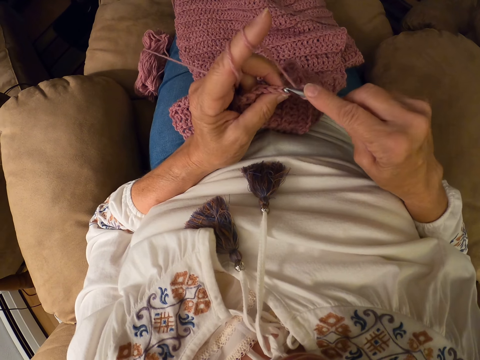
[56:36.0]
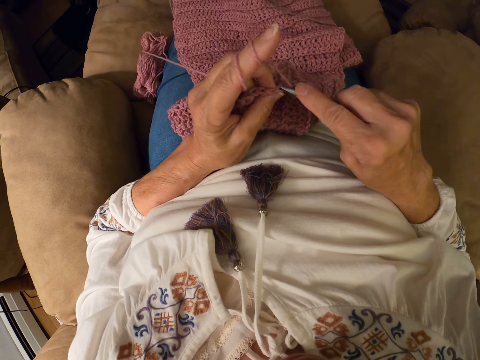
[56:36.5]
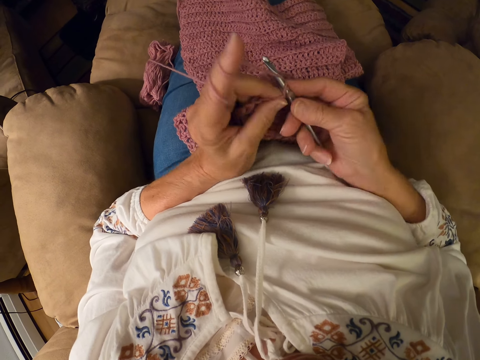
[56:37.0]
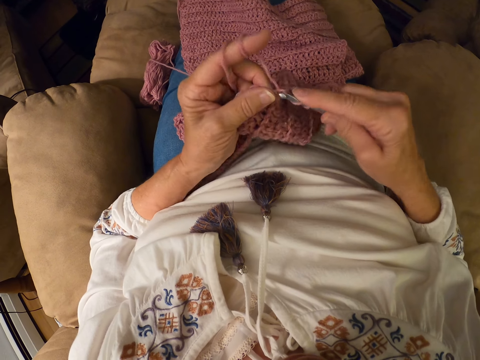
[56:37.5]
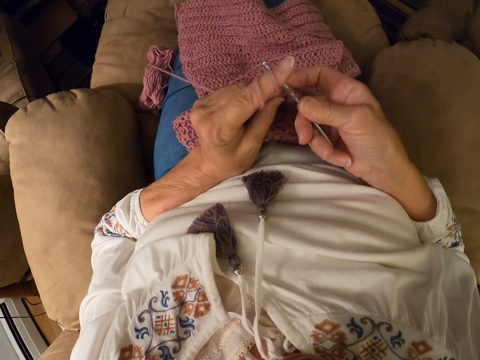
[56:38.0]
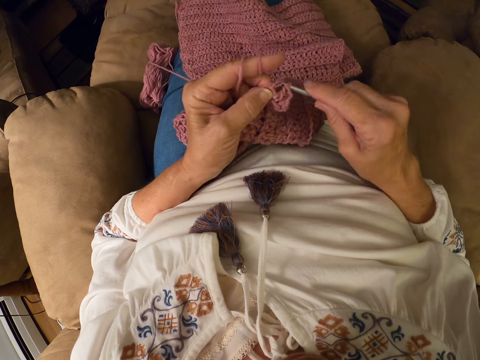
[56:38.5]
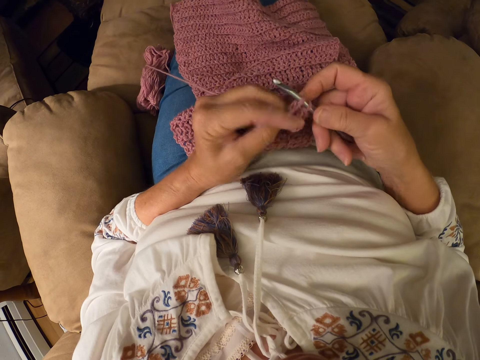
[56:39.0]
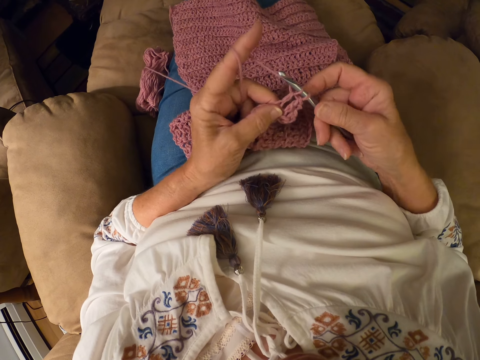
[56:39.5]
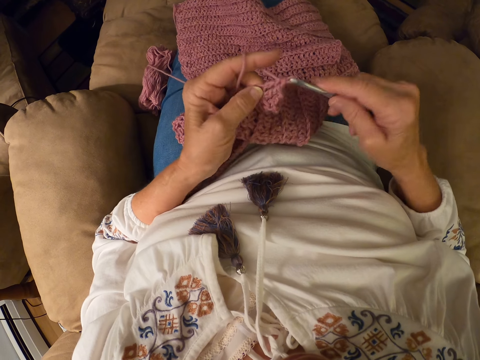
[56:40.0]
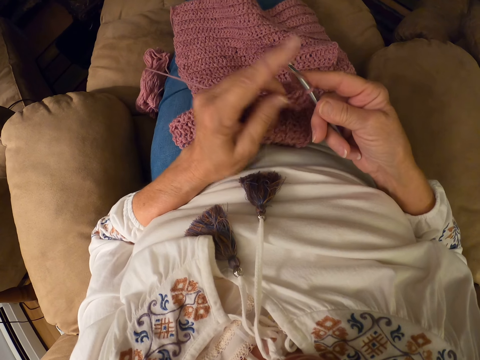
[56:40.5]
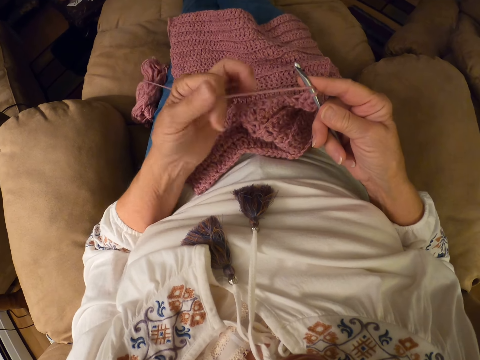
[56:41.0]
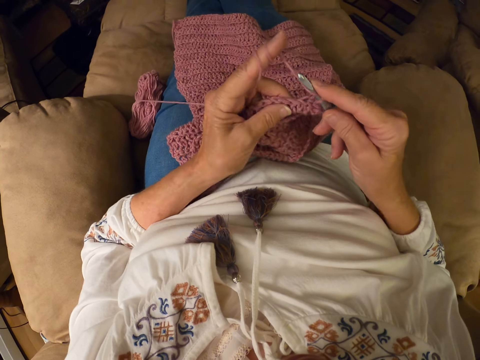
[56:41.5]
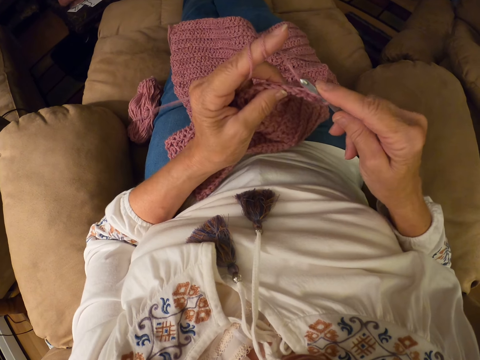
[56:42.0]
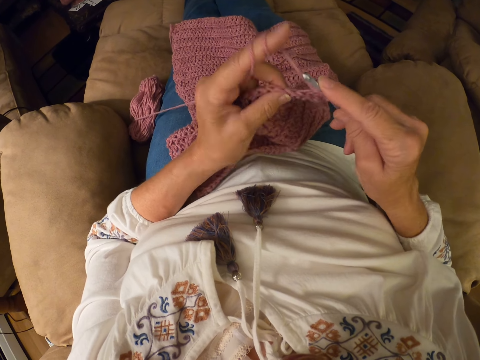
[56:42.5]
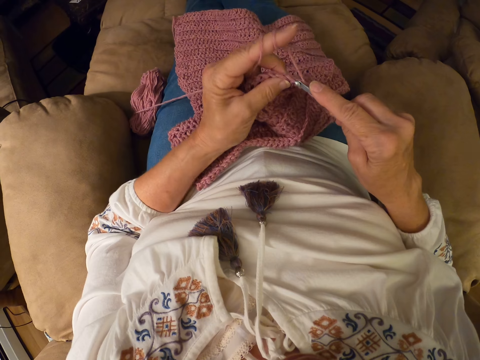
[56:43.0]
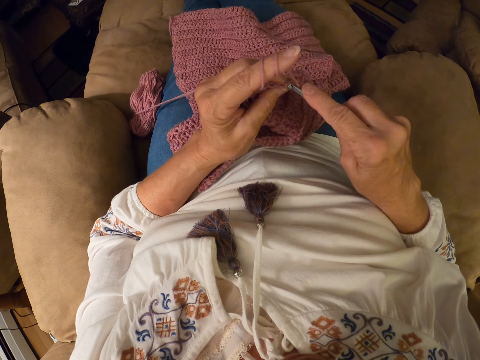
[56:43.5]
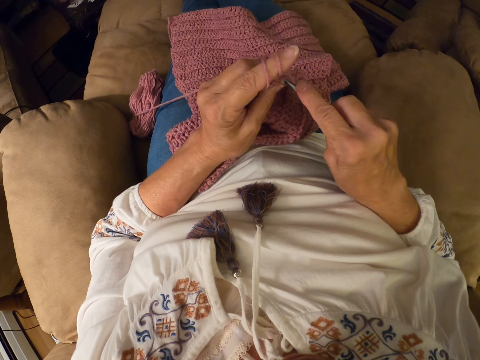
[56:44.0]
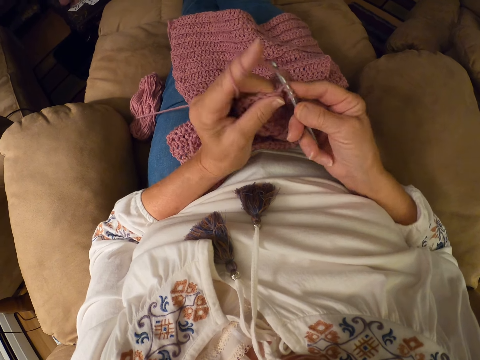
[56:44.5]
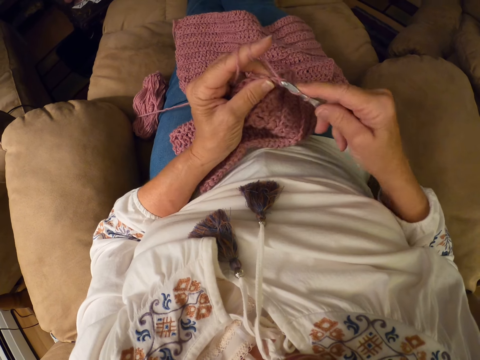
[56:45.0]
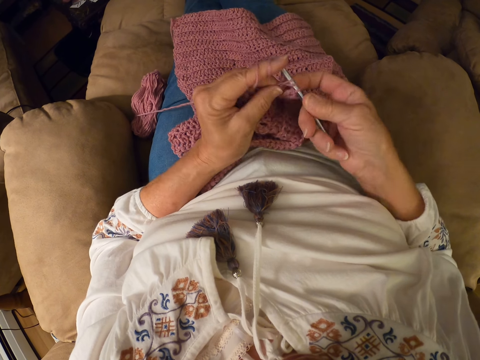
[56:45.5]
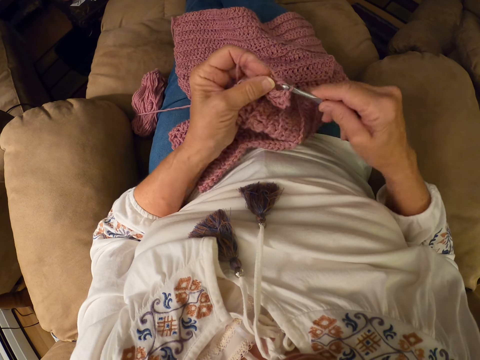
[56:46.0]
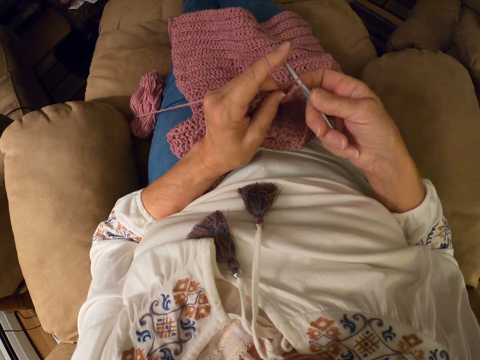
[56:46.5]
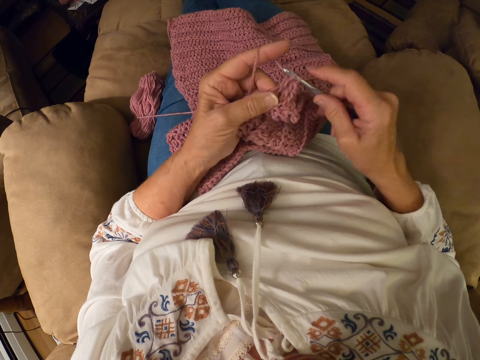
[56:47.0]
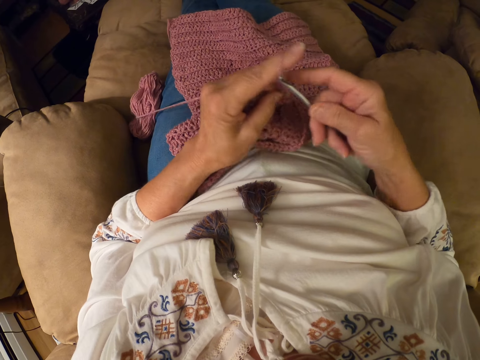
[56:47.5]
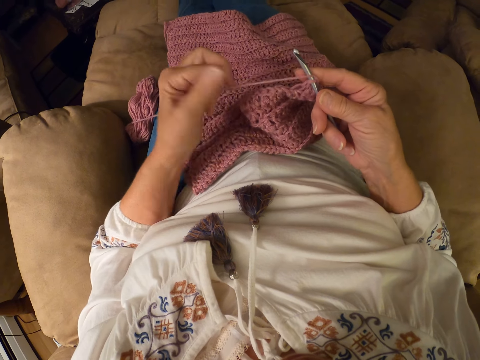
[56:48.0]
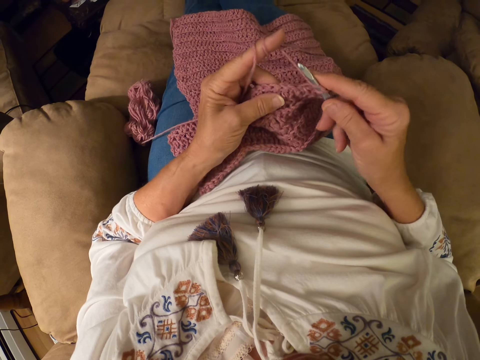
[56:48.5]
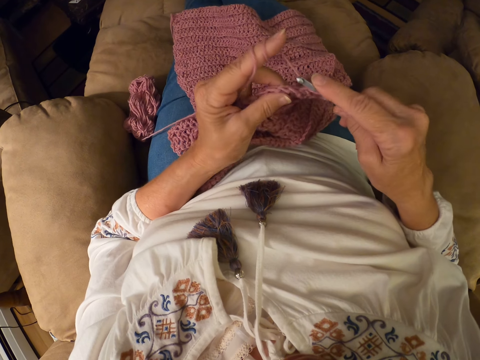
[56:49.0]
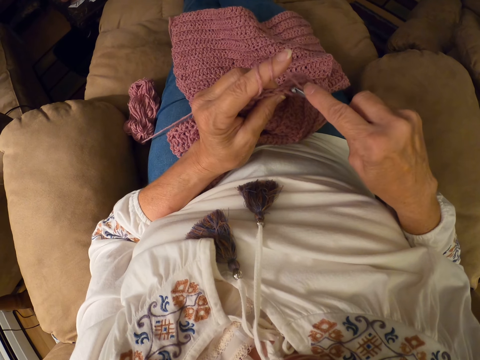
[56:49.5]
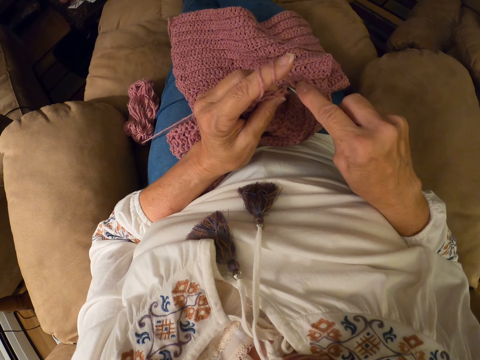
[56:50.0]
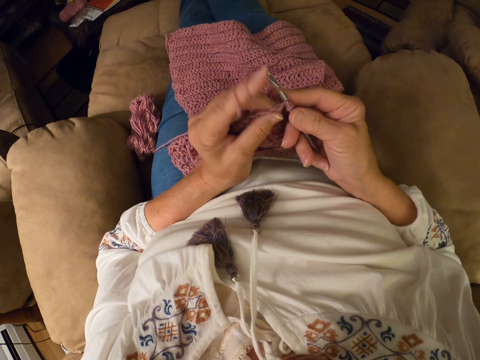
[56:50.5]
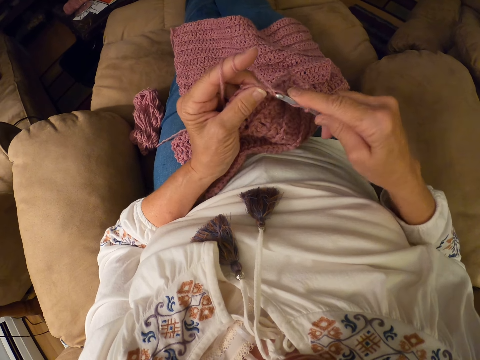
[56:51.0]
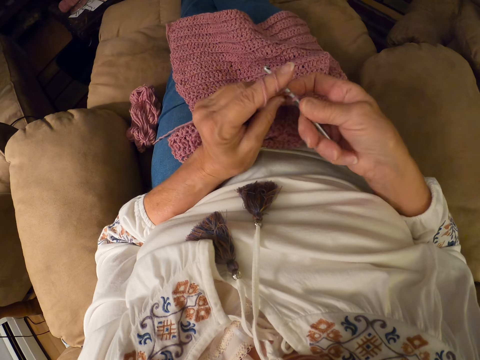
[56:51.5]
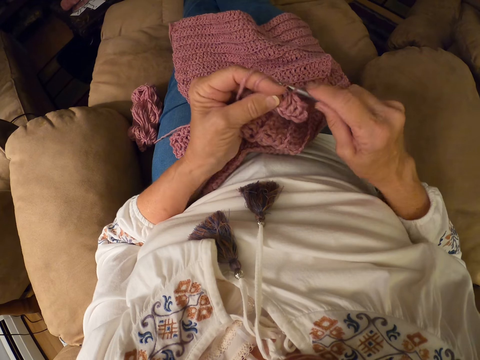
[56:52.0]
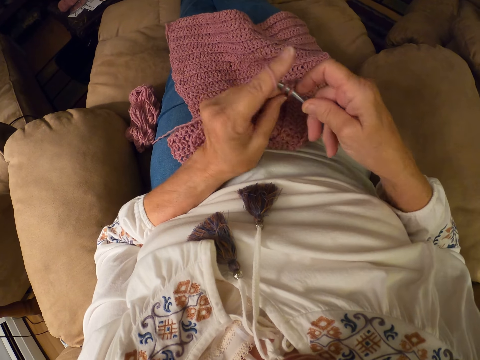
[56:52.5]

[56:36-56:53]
The camera wearer crochets the yarn with the crochet hook. She winds the yarn on her left index finger. She crochets the yarn with the crochet hook. She winds the yarn on her left index finger. She crochets the yarn with the crochet hook.

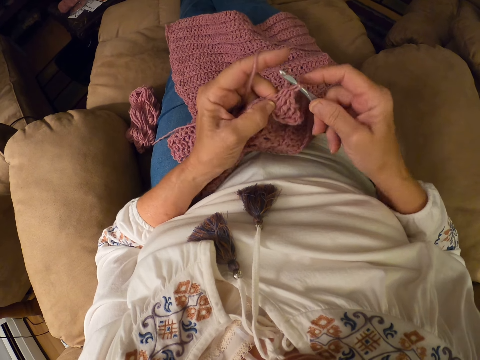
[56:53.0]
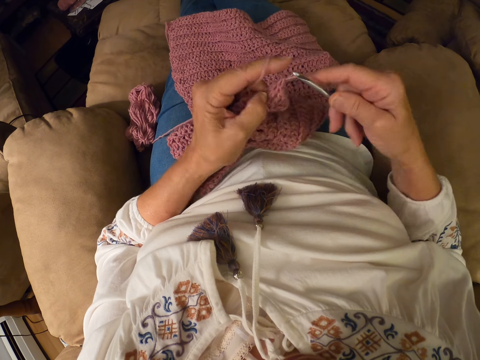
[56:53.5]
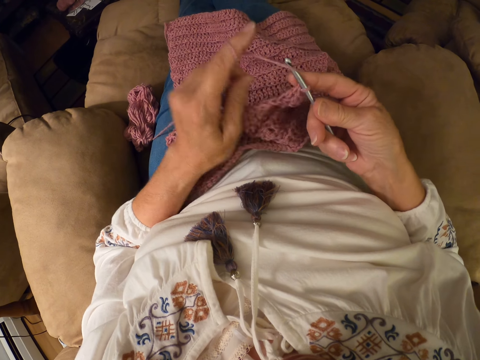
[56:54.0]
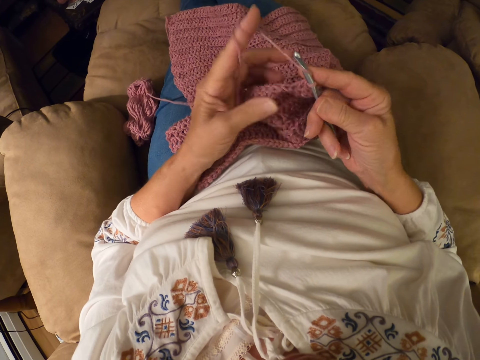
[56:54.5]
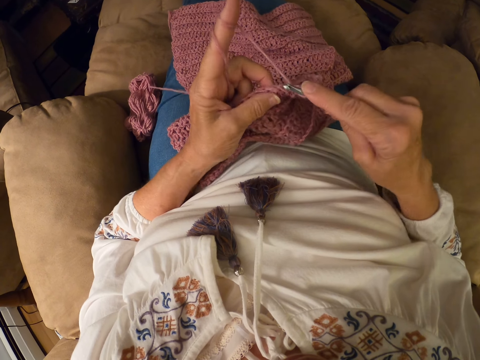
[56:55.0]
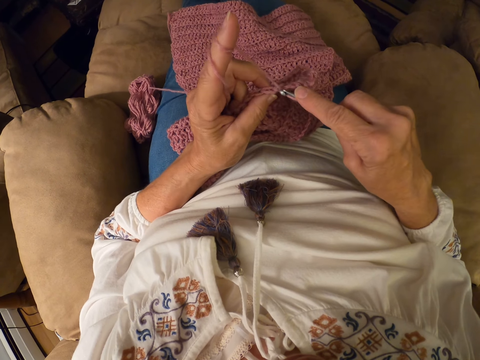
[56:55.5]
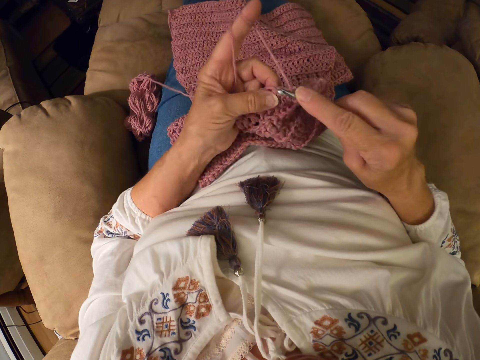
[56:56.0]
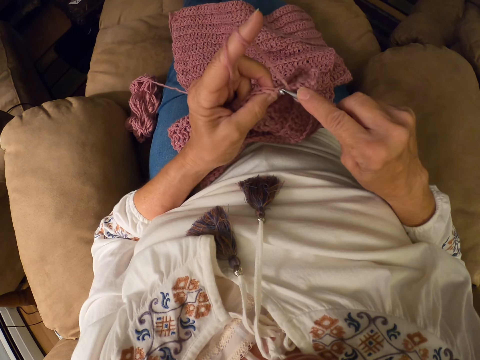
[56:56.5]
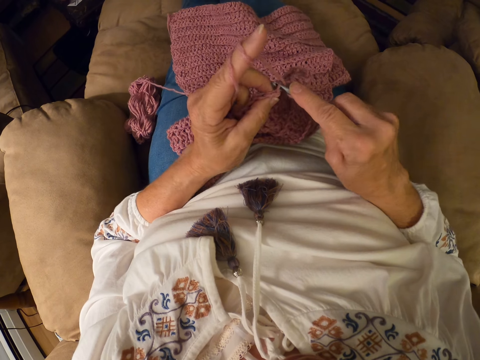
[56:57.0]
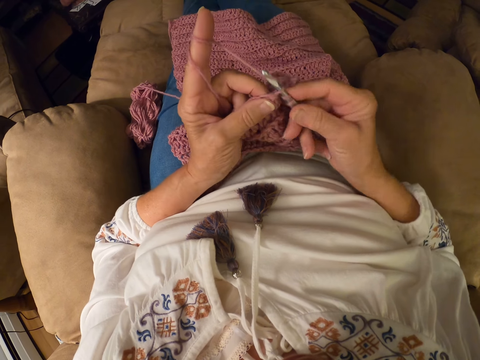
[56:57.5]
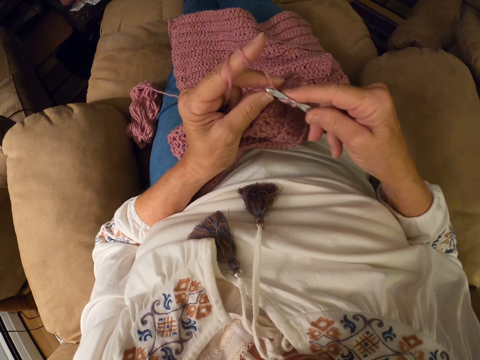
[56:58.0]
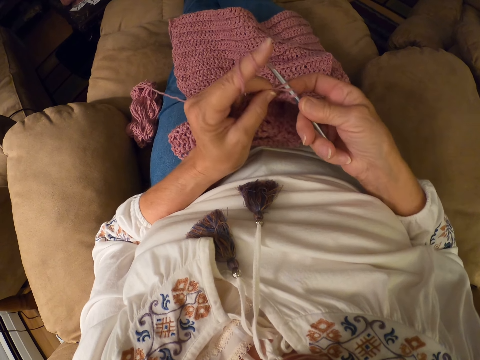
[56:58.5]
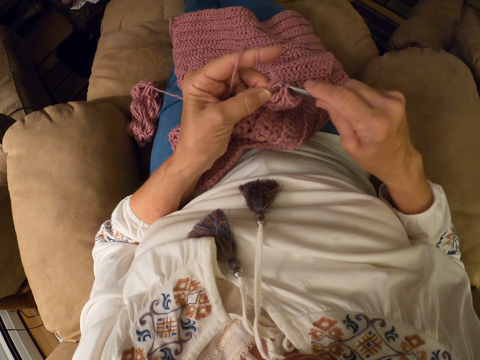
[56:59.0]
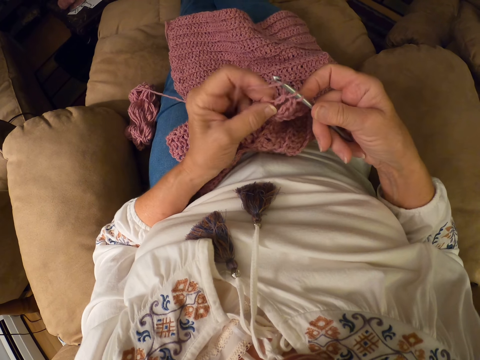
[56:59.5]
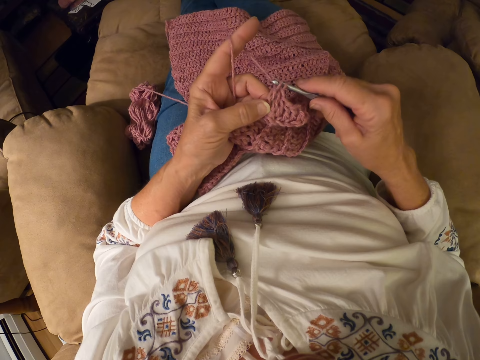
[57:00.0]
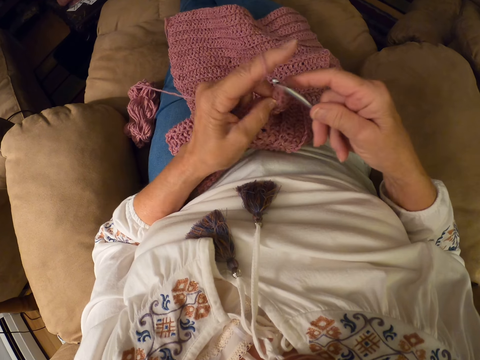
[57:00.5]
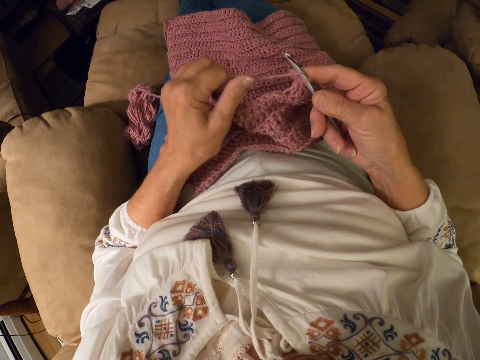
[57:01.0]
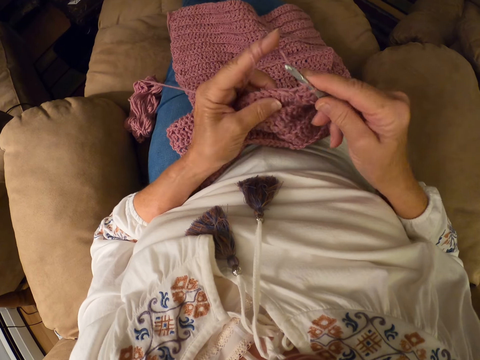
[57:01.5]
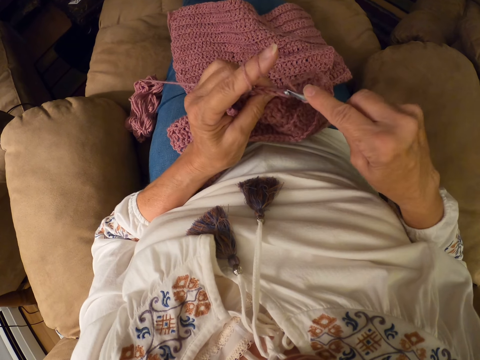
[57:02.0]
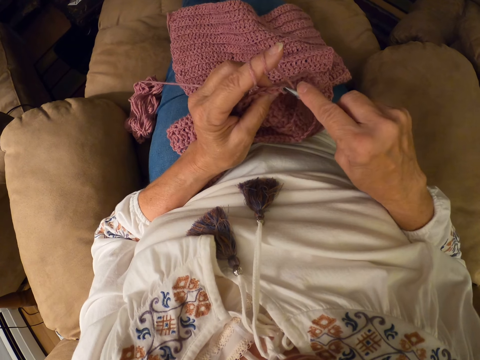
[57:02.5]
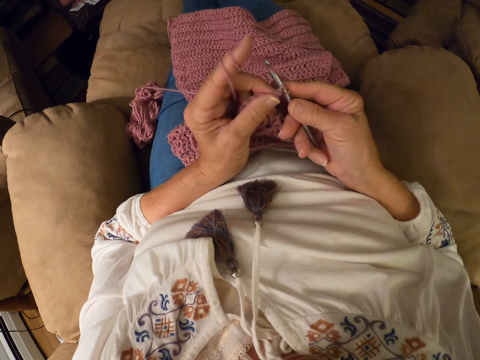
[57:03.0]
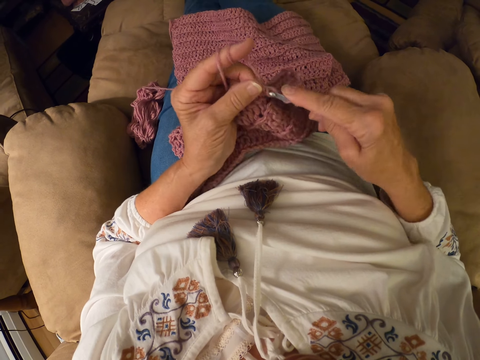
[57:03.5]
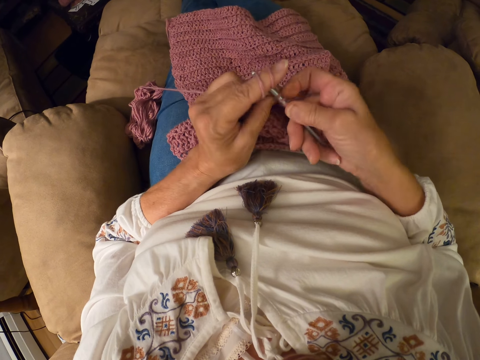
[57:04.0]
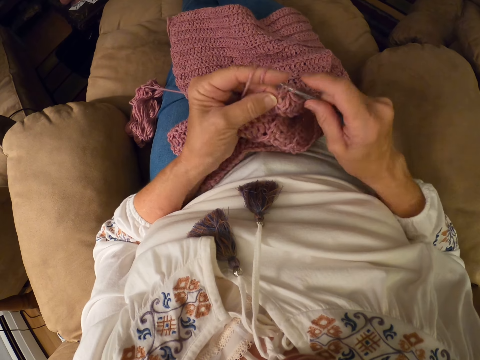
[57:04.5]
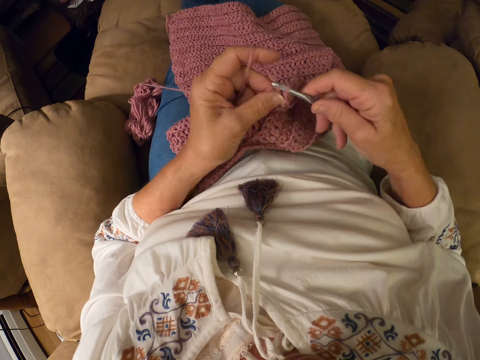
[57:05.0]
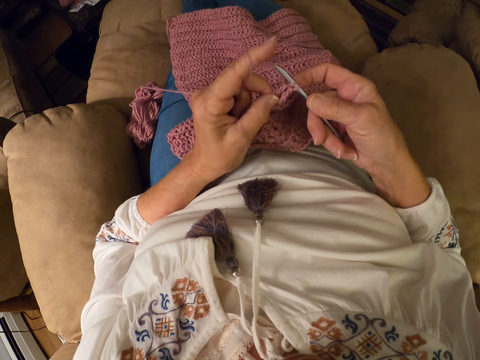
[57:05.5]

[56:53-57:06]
The camera wearer winds the yarn on her left index finger. She crochets the yarn with the crochet hook. She winds the yarn on her left index finger. She crochets the yarn with the crochet hook.
